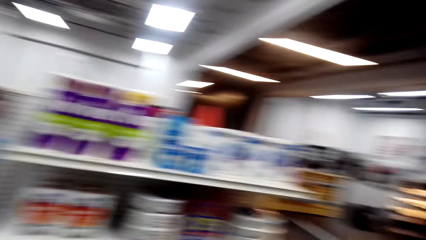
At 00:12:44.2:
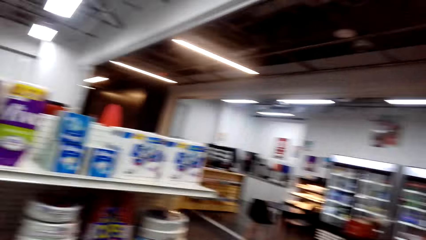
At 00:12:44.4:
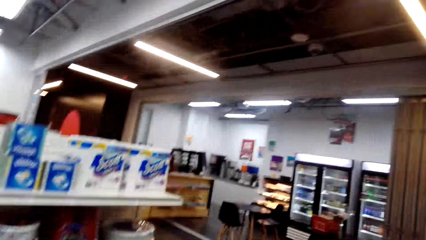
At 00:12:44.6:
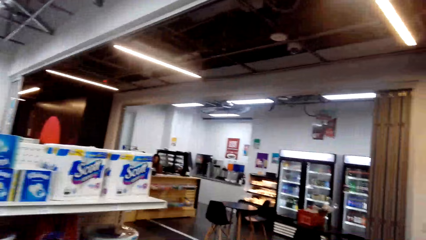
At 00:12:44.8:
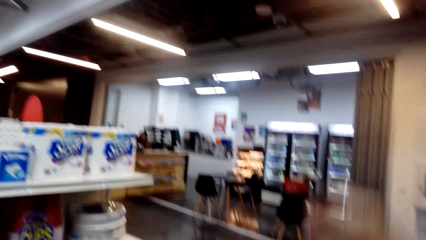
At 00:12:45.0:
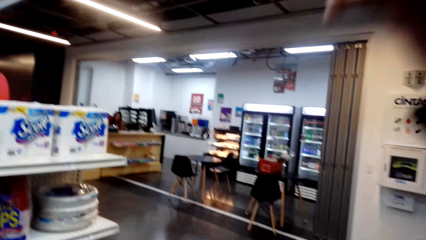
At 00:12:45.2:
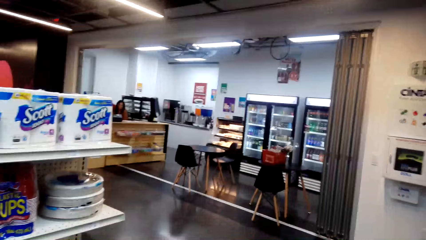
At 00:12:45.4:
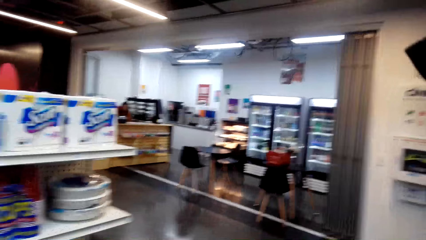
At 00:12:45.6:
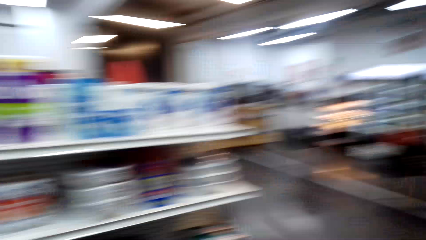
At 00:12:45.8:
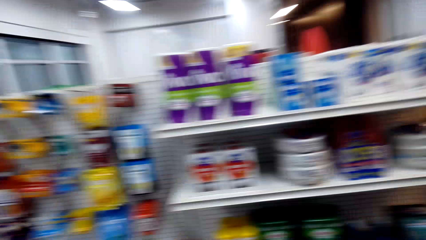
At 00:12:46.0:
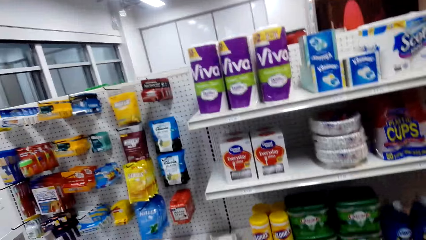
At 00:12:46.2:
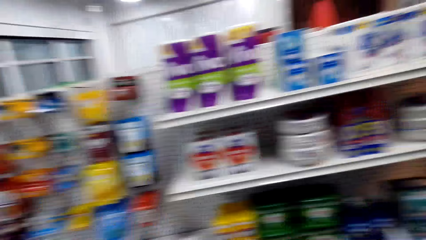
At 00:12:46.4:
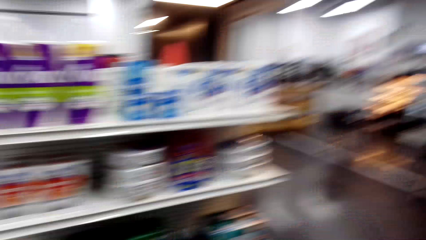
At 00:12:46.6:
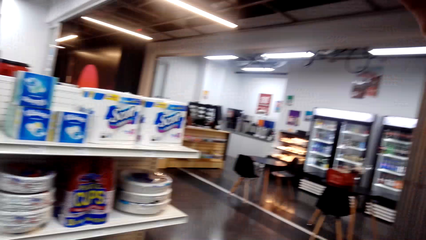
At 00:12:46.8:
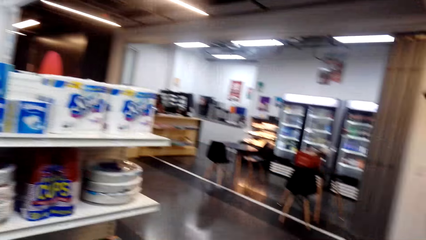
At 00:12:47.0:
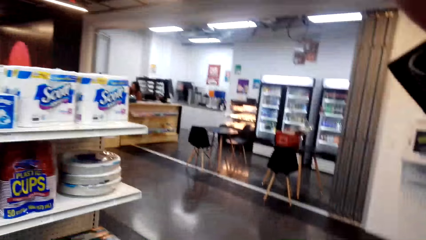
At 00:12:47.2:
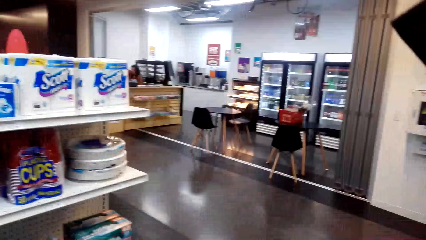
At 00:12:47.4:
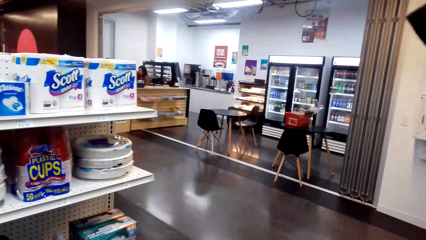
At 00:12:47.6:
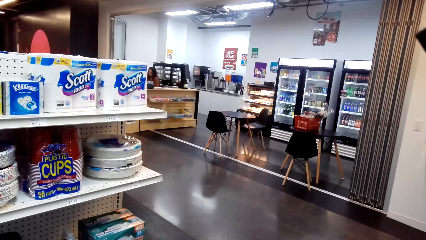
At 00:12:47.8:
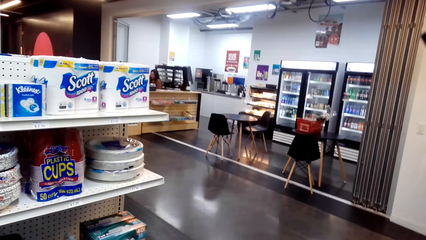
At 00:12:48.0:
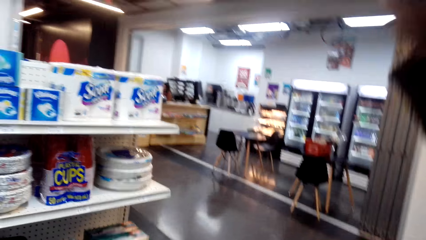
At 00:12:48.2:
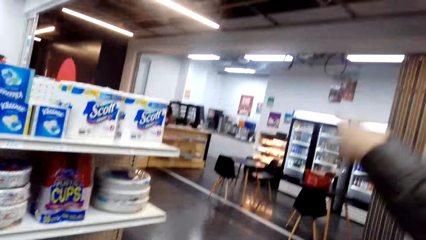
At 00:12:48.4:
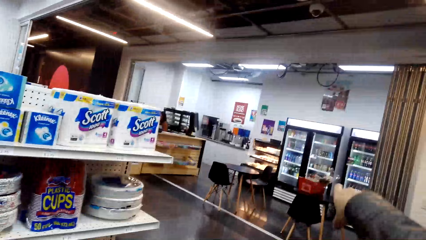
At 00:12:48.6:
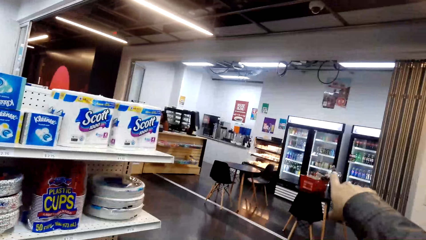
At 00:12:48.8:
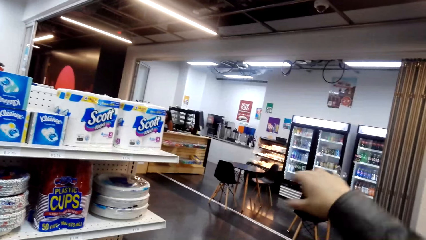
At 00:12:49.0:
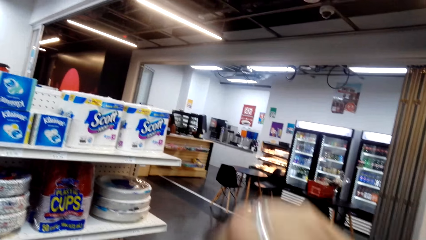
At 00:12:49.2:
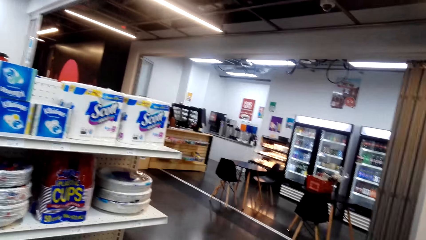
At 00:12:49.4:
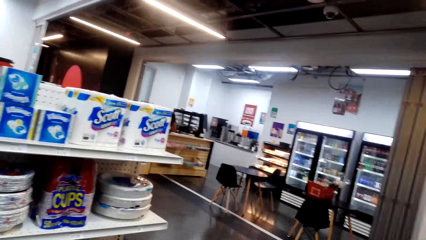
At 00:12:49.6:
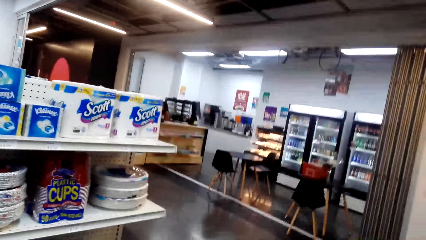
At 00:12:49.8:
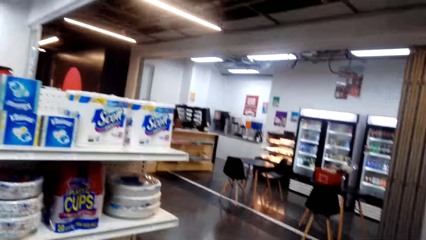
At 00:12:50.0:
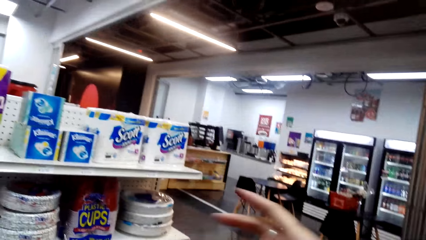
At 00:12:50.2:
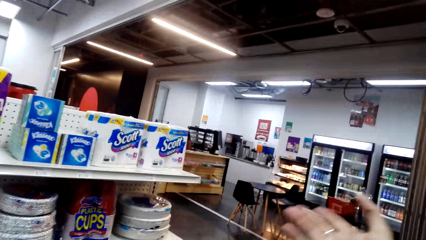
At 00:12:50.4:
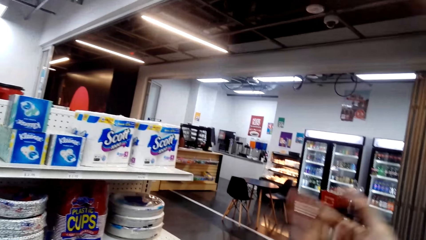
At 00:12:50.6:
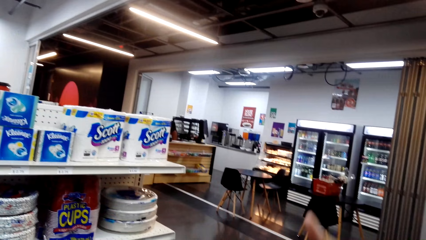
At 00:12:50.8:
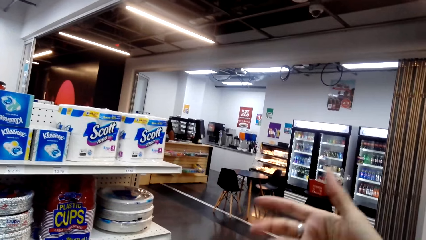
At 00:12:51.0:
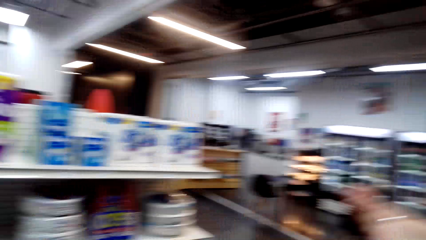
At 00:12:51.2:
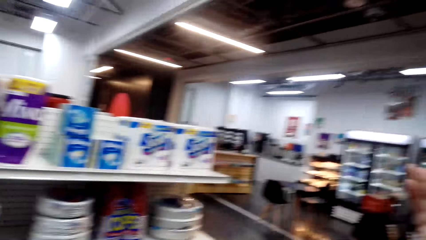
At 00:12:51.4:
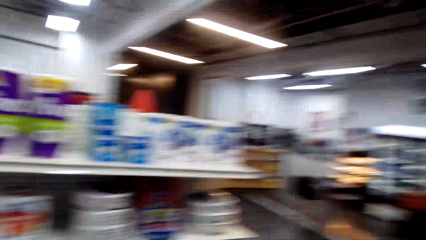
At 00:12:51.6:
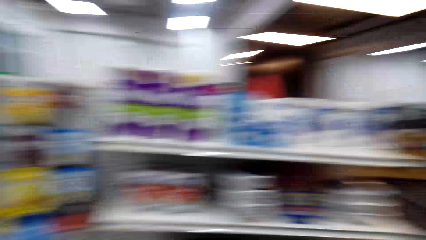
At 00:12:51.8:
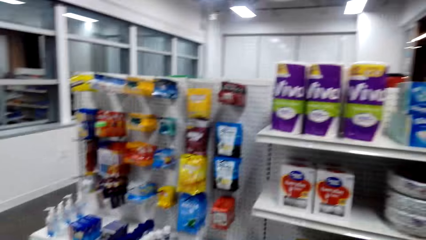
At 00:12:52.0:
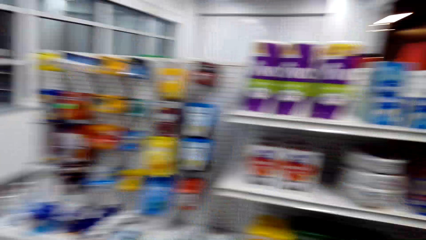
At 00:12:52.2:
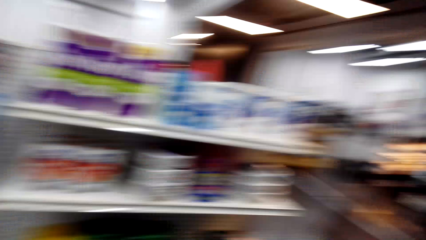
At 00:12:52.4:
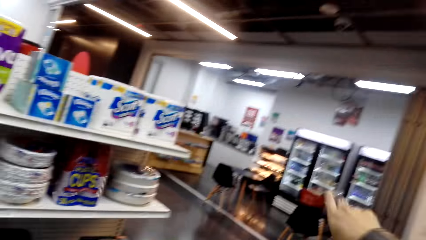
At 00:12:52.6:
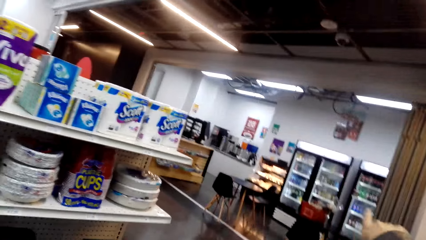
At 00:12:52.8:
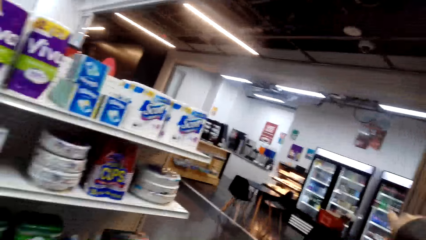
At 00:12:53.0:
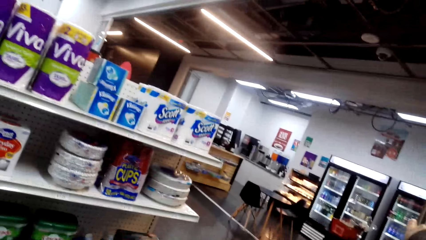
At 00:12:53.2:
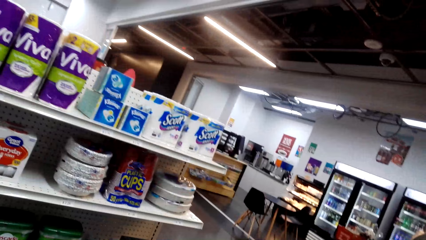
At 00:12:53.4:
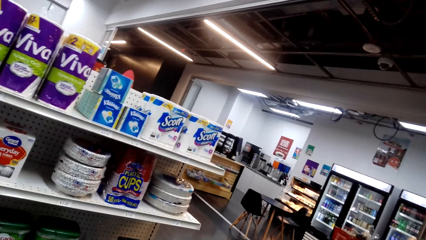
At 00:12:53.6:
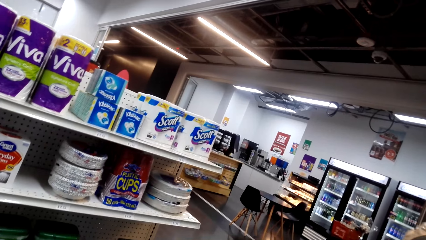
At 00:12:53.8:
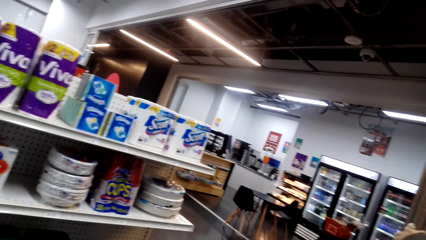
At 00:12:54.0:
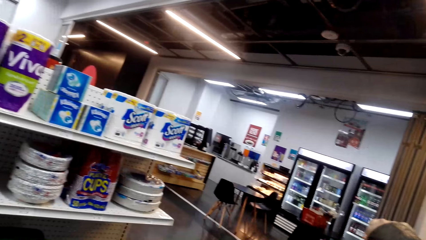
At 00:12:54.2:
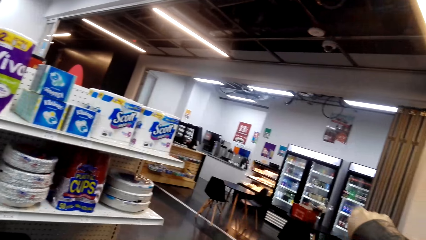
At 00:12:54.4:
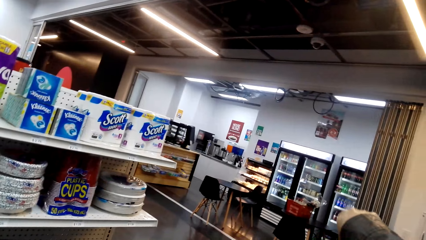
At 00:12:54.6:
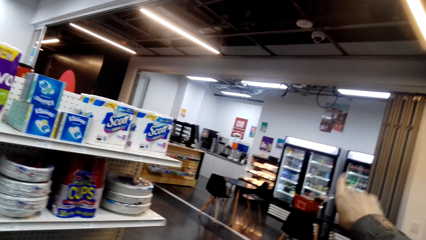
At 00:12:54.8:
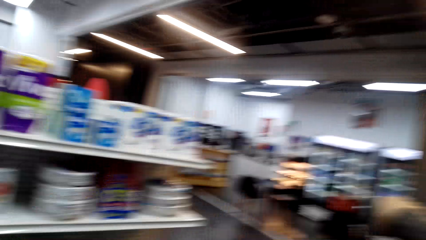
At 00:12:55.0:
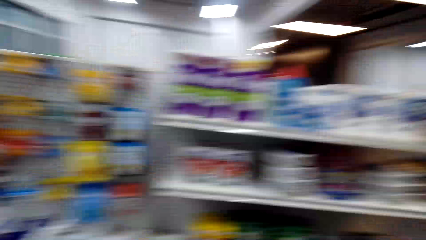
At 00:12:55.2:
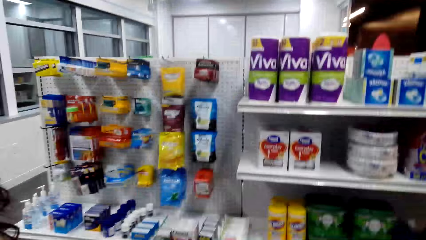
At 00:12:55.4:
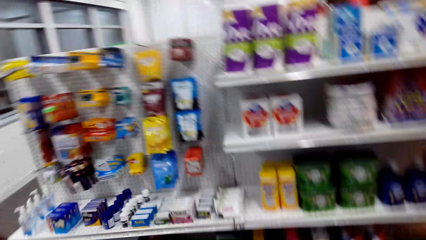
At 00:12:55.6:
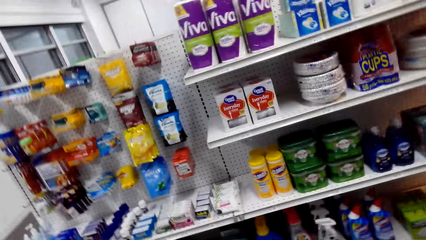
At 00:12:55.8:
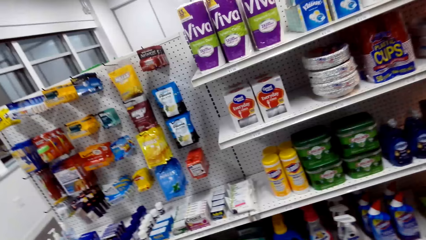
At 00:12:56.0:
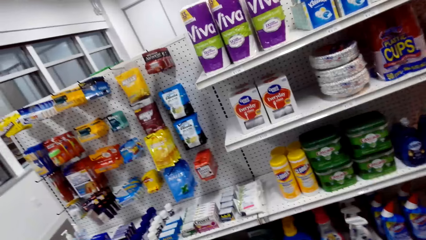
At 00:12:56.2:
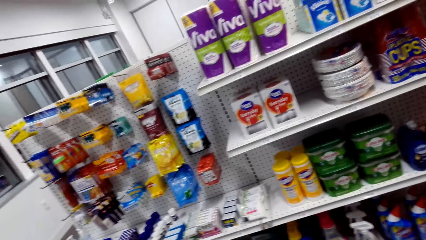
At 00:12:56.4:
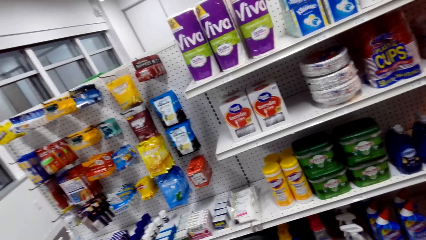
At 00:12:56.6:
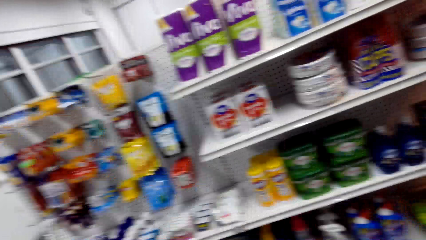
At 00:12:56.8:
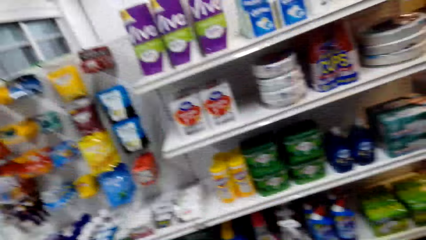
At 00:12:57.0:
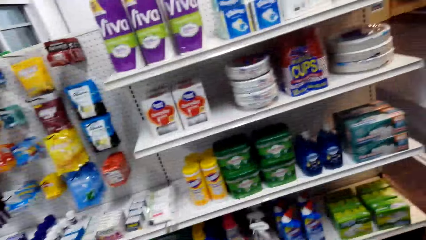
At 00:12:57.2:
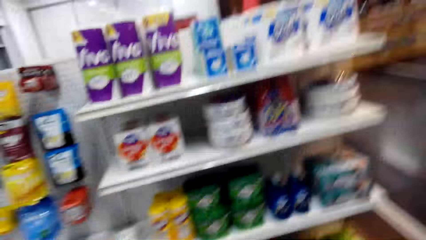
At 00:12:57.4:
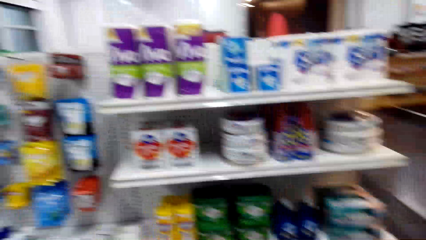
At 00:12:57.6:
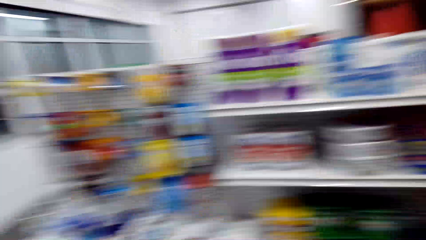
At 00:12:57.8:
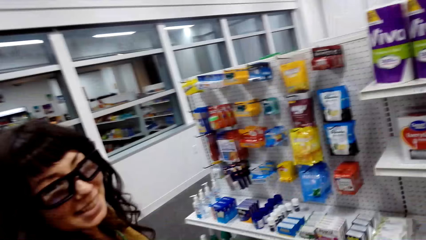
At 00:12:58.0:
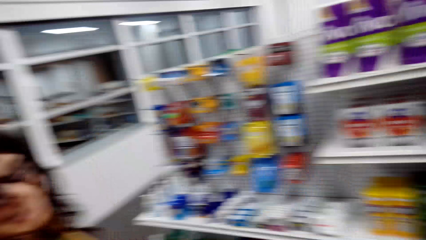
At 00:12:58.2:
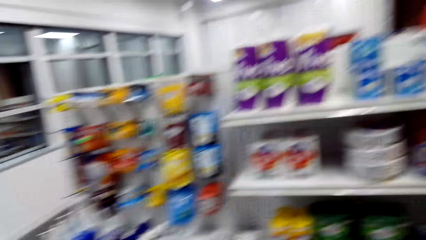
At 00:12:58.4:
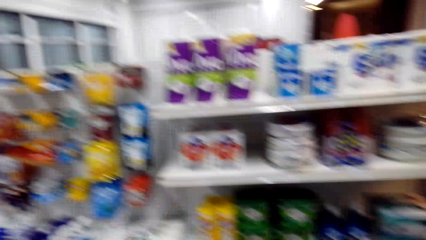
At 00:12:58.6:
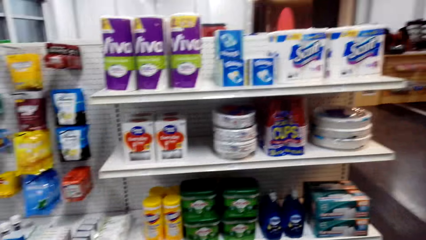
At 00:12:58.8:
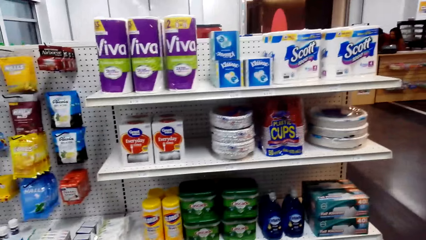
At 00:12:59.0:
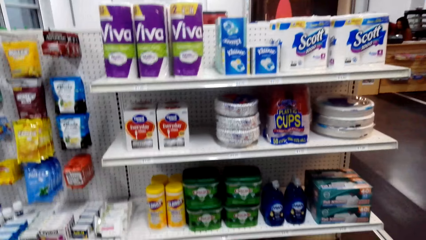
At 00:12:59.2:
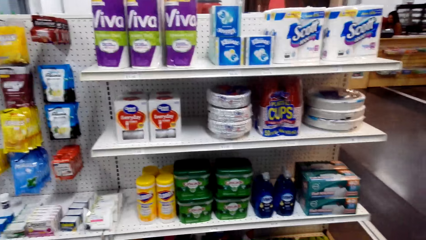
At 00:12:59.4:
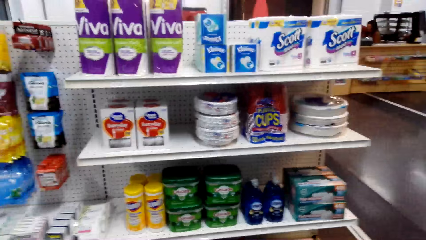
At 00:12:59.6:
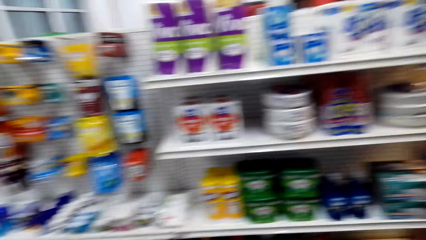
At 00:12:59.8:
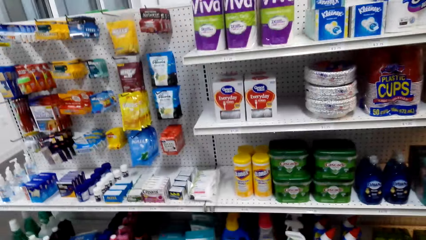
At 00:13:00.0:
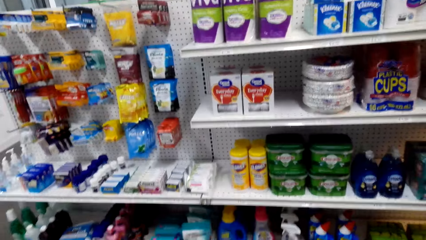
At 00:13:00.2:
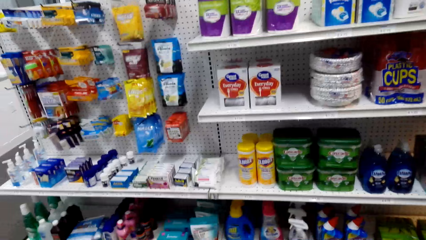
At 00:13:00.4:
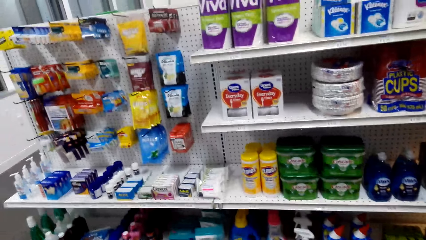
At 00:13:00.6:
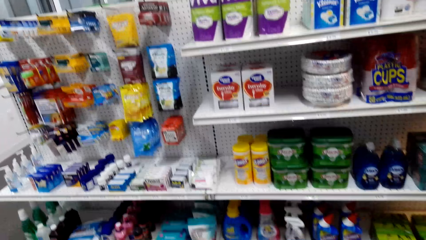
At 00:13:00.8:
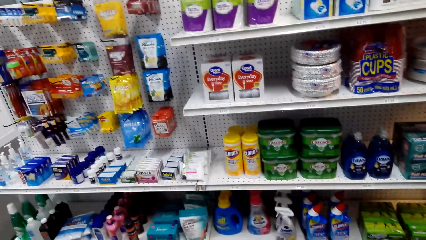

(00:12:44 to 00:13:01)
The camera wearer talks to a person. They look around. The person talks to the camera wearer. The camera wearer talks to the person and raises their hands. They talk to the person. They laugh. The person talks to the camera wearer and laughs. The camera wearer looks around.
